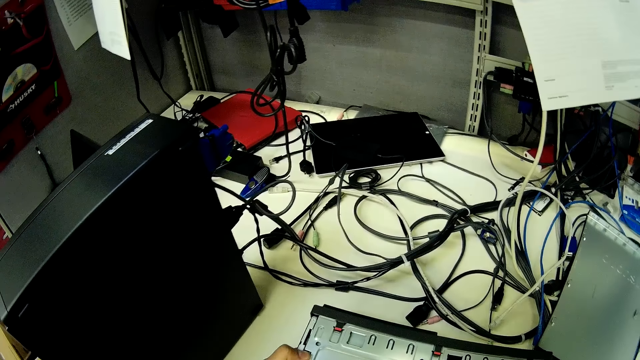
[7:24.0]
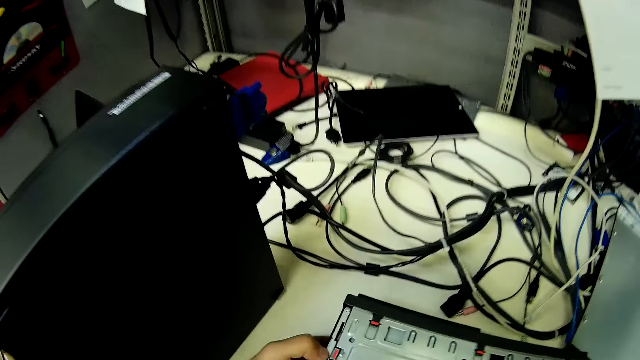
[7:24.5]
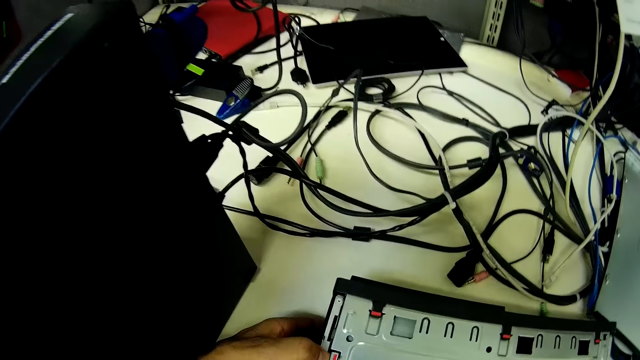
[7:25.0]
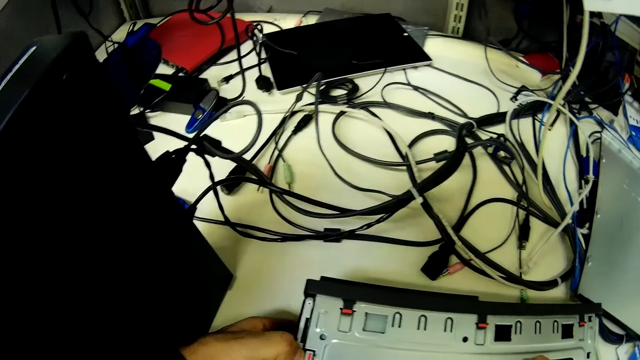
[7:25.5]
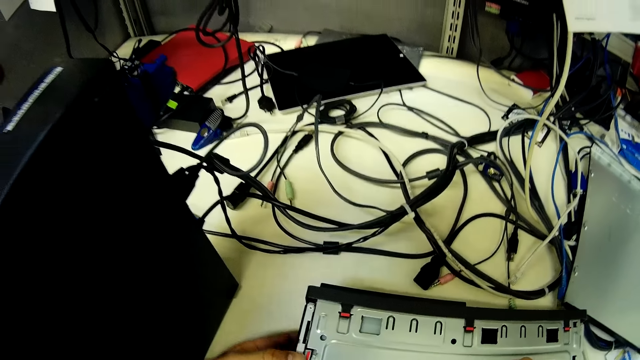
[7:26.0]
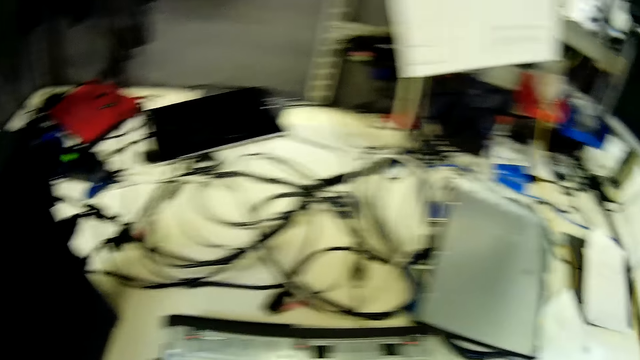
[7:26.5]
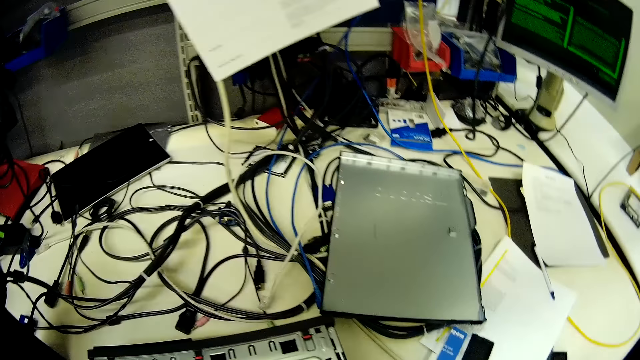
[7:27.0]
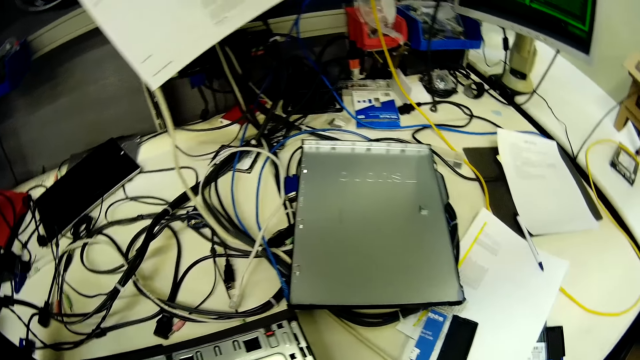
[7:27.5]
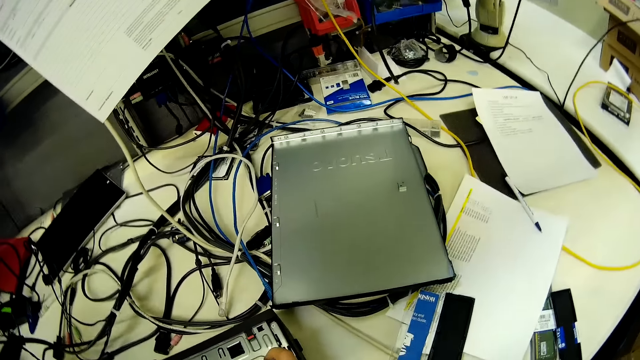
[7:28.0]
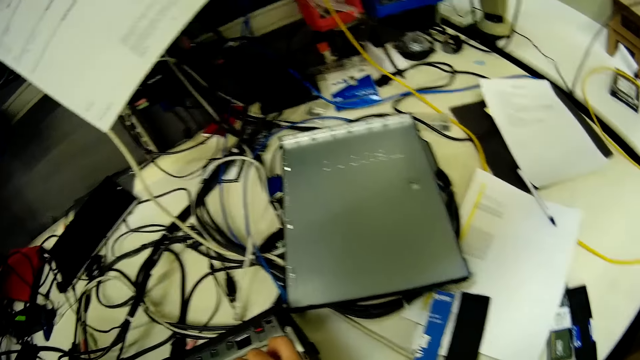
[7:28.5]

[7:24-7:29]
The camera wearer fixes the CPU.

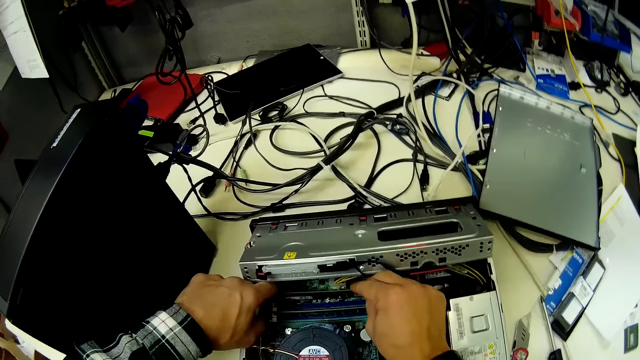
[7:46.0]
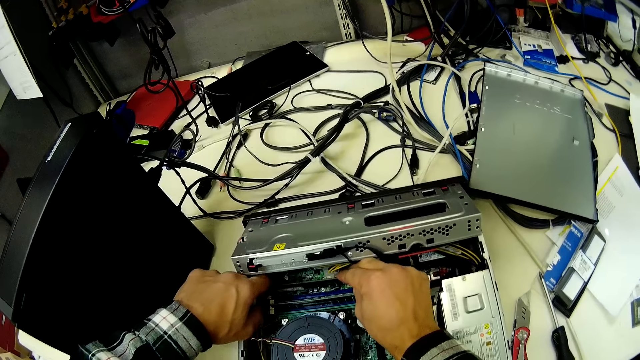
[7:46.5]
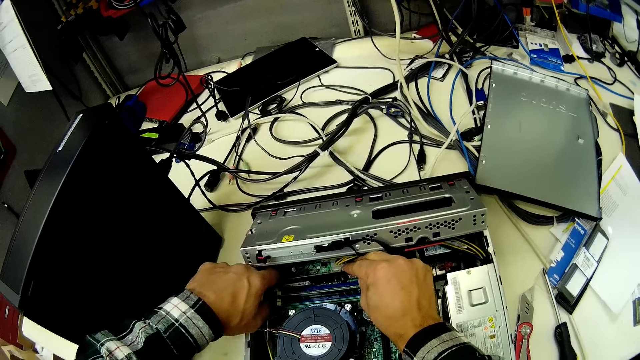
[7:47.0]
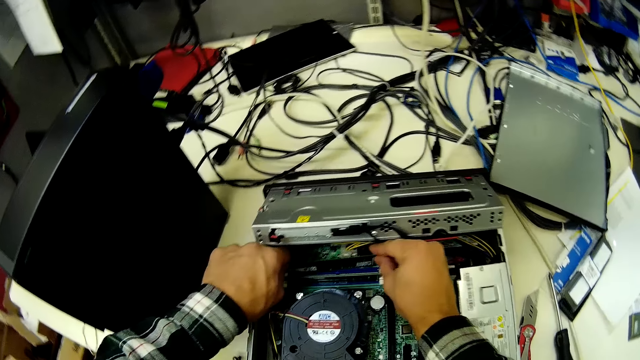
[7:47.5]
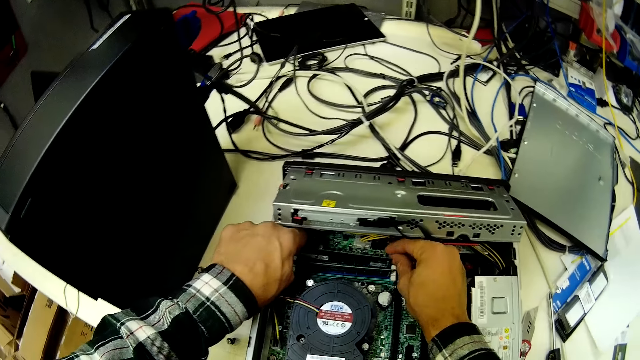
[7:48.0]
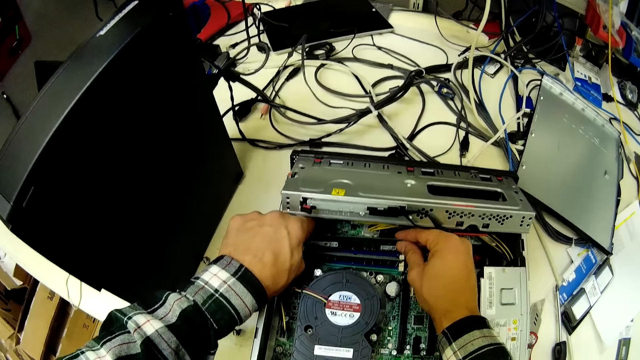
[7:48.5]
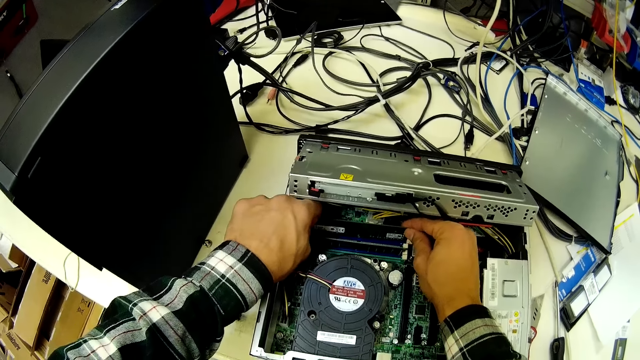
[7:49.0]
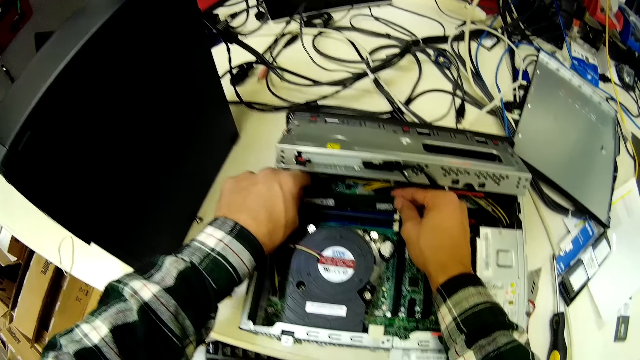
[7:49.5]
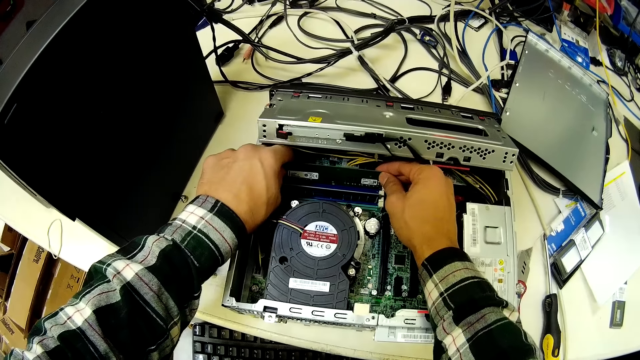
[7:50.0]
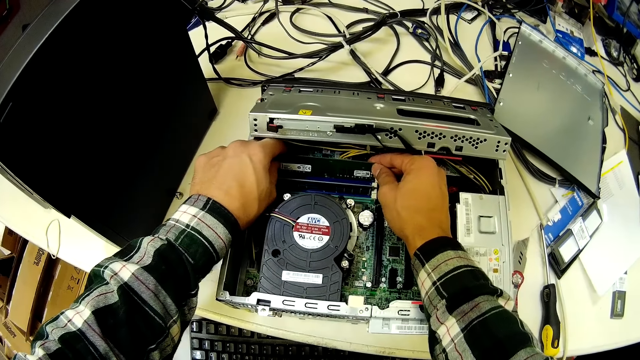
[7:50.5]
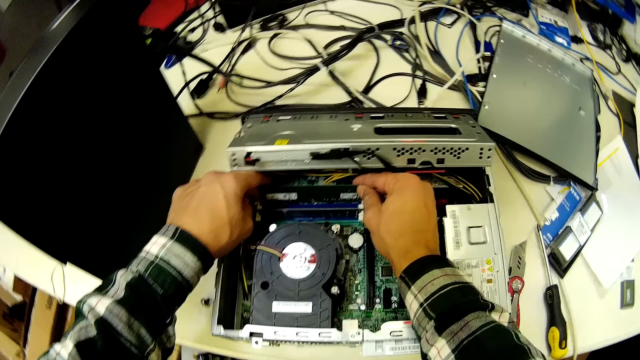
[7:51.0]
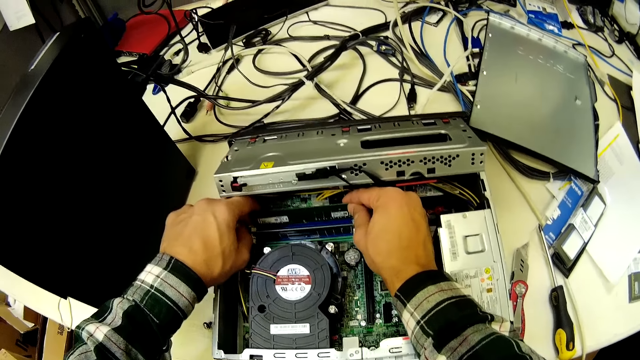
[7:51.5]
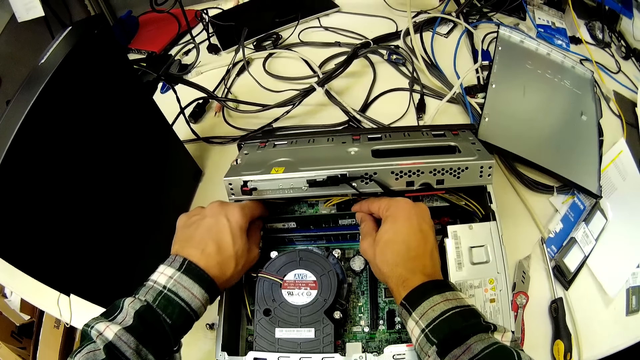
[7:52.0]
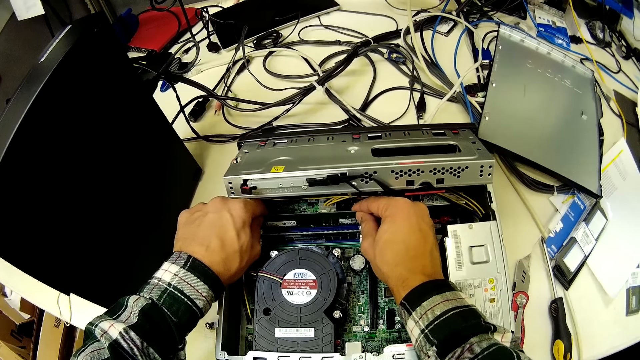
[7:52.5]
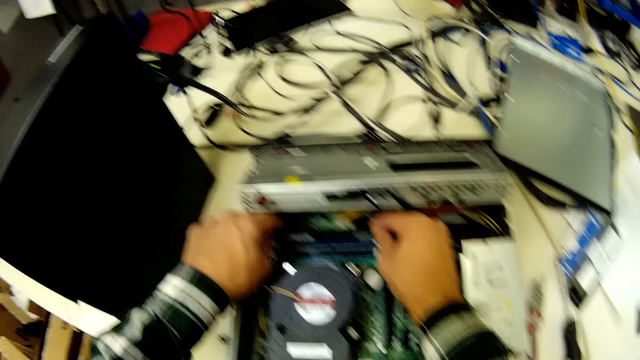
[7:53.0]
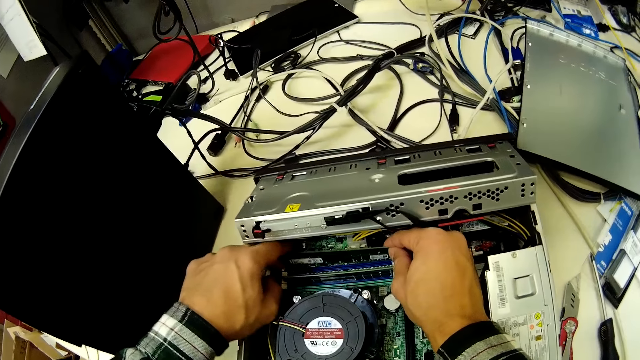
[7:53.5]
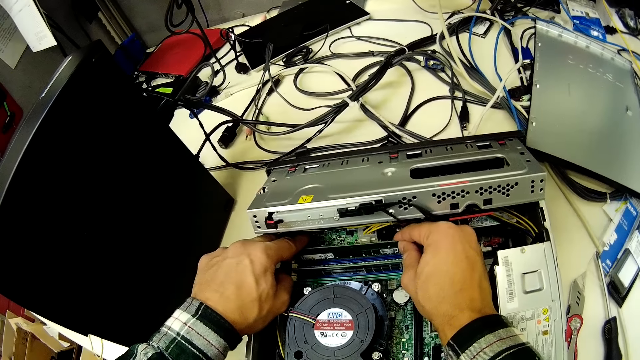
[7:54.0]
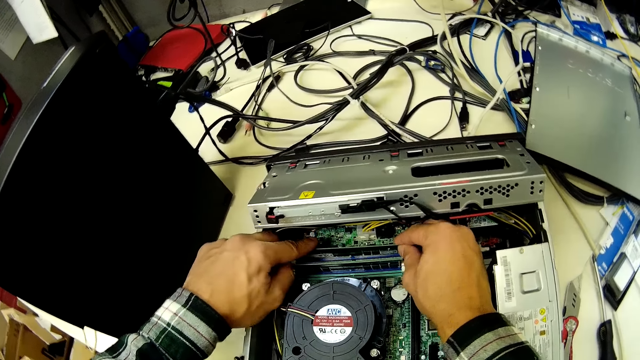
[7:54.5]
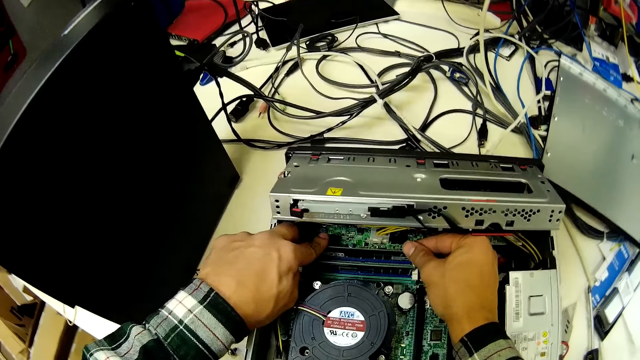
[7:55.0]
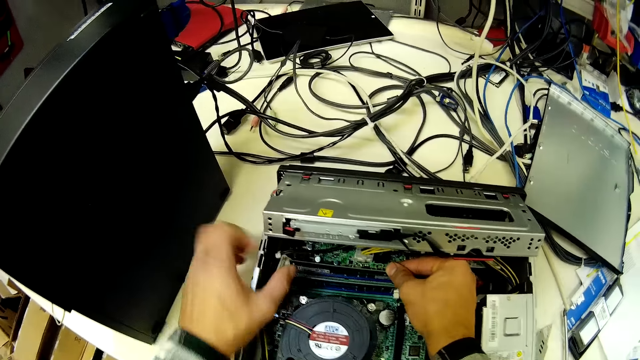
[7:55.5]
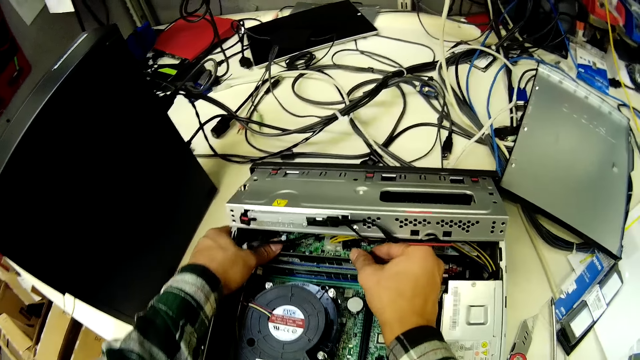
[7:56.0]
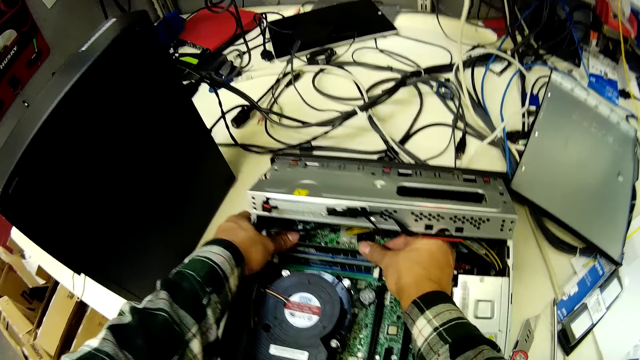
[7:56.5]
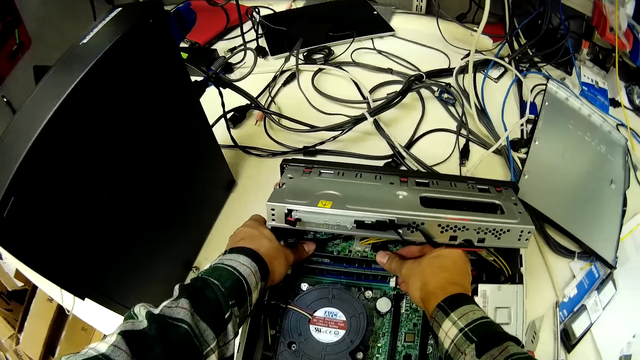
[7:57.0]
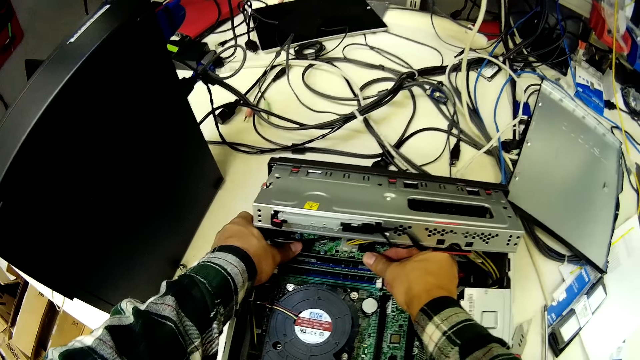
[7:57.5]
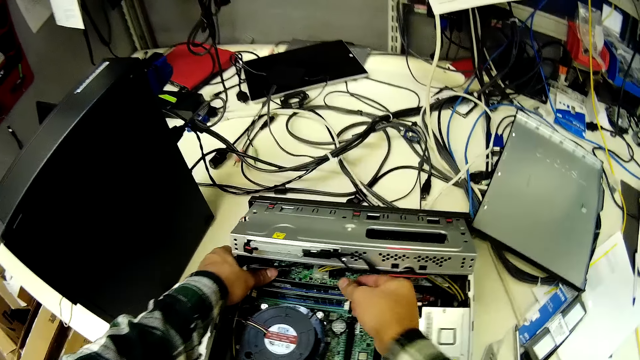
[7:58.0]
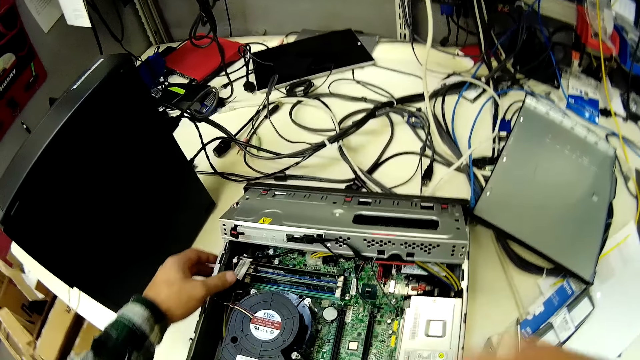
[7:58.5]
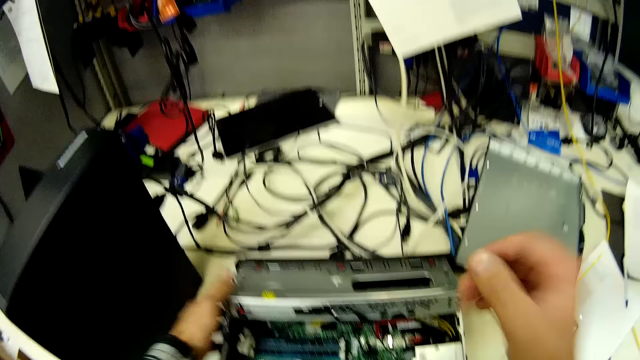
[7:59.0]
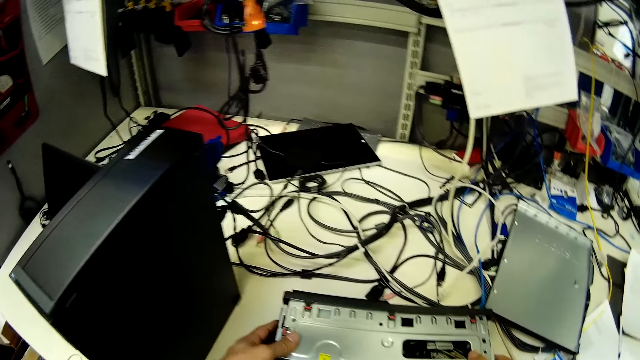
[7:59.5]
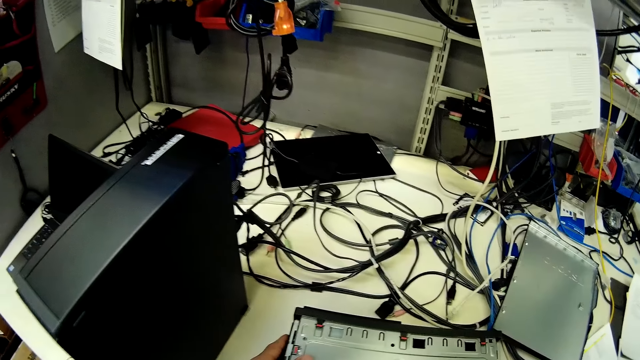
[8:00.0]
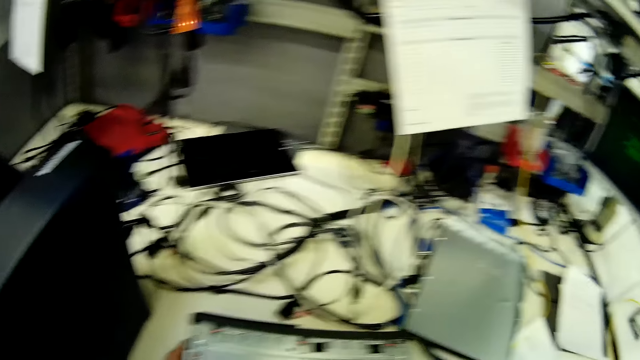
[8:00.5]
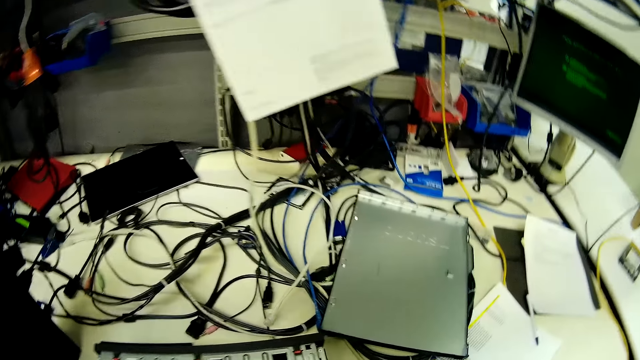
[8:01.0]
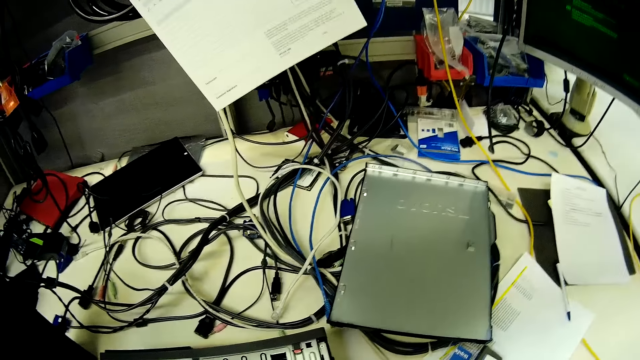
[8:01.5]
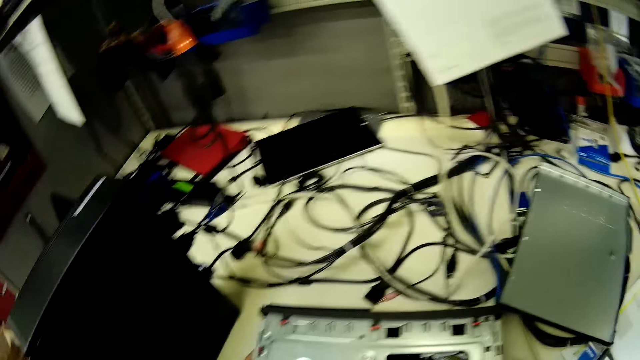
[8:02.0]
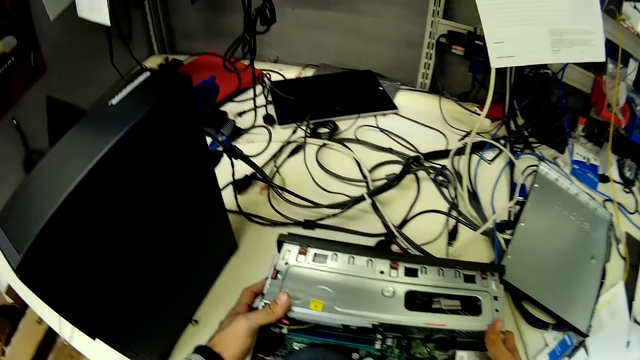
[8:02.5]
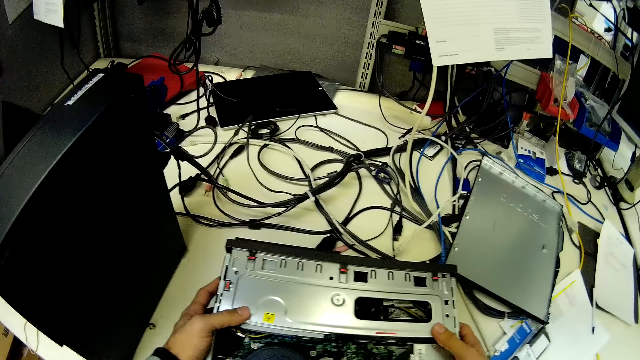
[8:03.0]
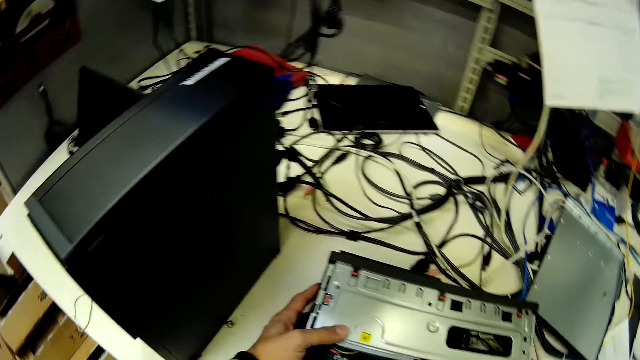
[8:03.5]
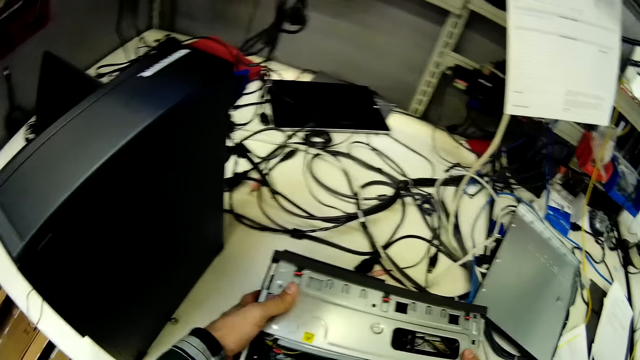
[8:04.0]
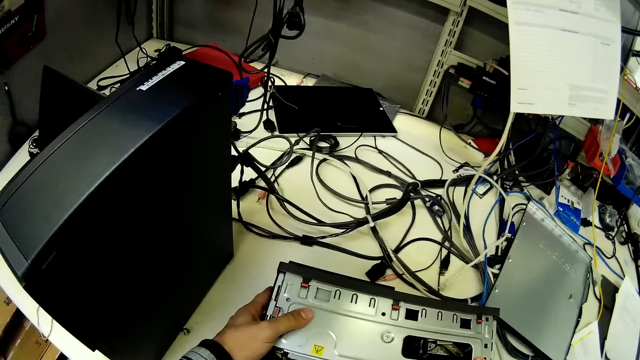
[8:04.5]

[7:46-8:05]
The camera wearer fixes the PCI buses. They put something in the CPU. They fix the machine.
